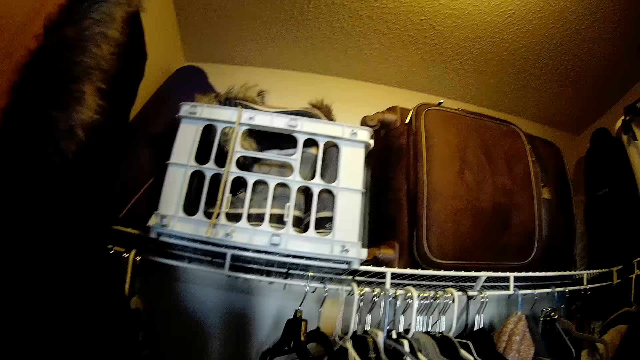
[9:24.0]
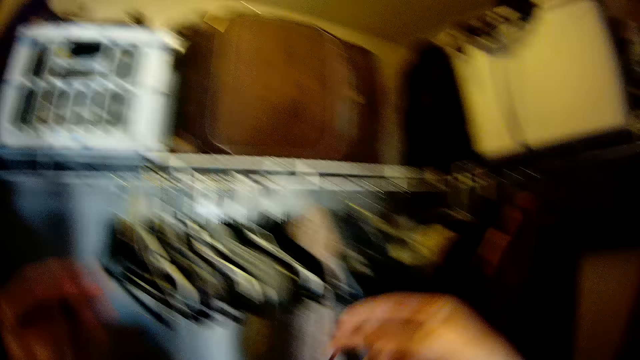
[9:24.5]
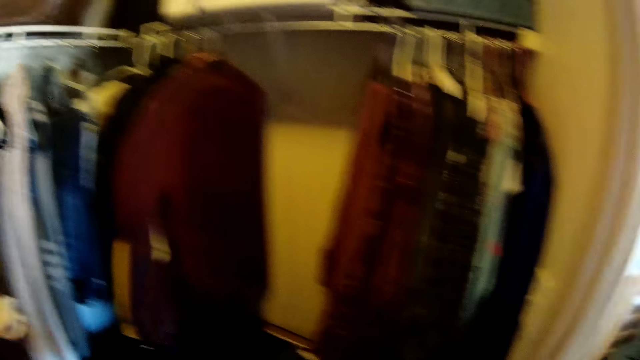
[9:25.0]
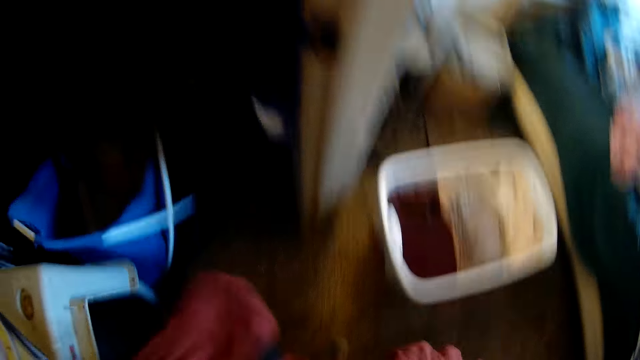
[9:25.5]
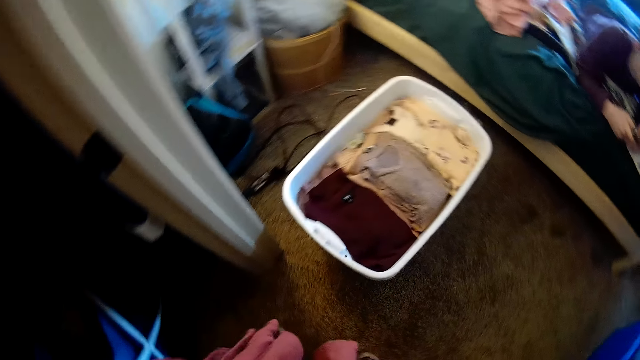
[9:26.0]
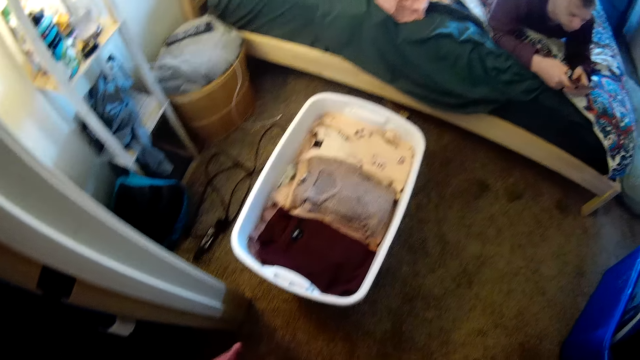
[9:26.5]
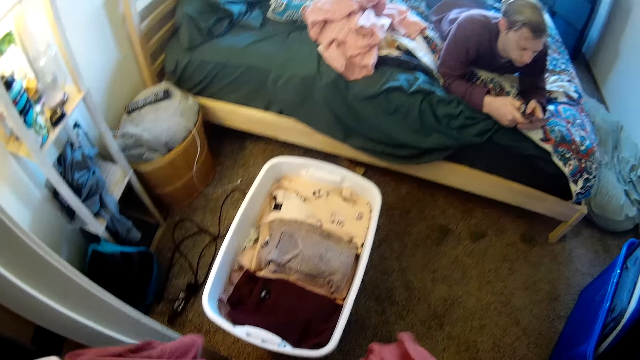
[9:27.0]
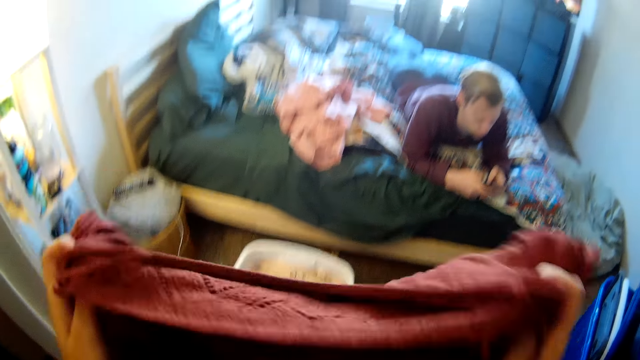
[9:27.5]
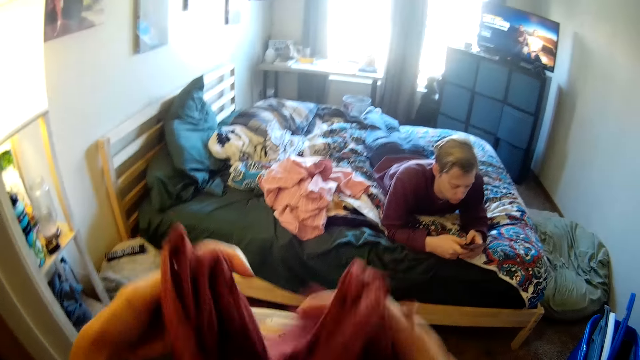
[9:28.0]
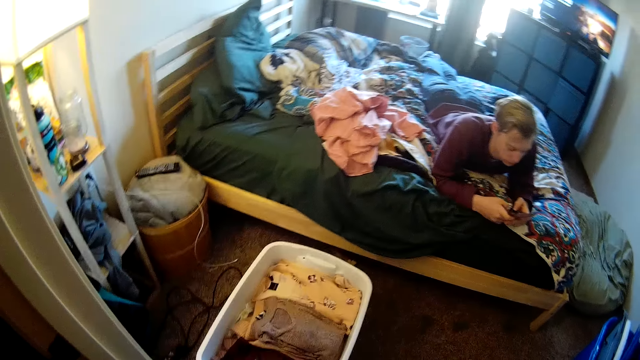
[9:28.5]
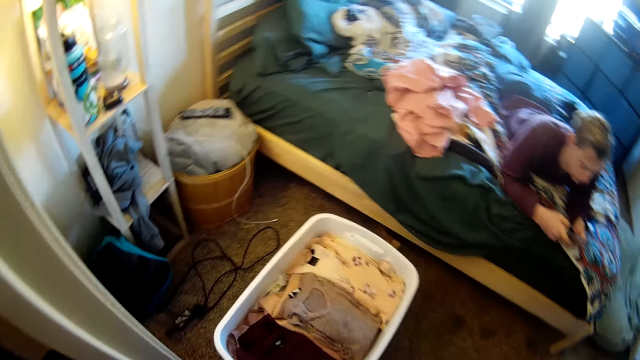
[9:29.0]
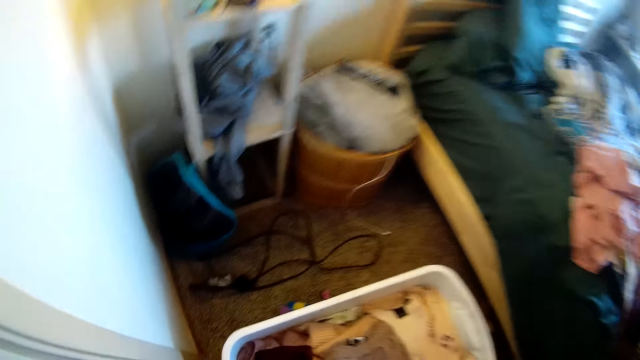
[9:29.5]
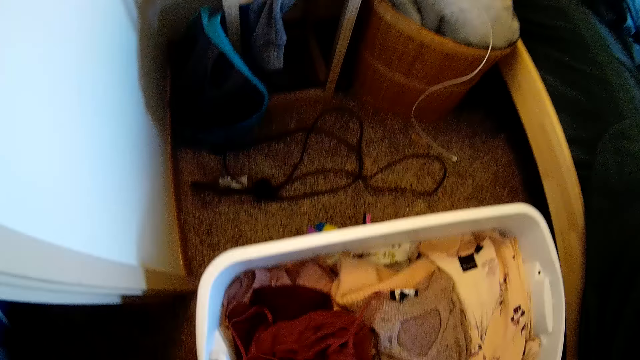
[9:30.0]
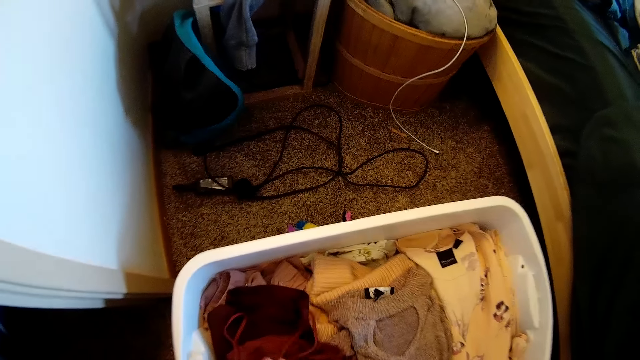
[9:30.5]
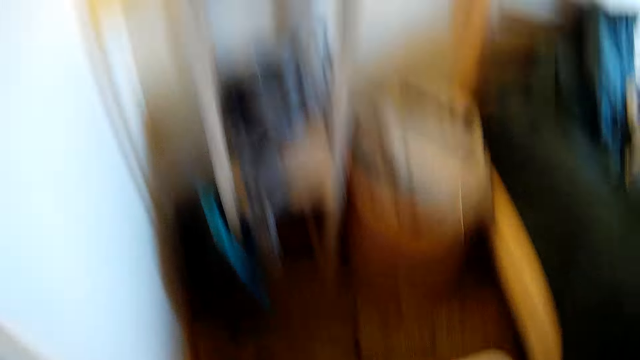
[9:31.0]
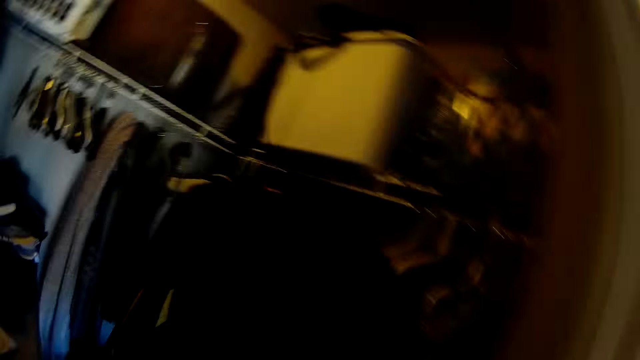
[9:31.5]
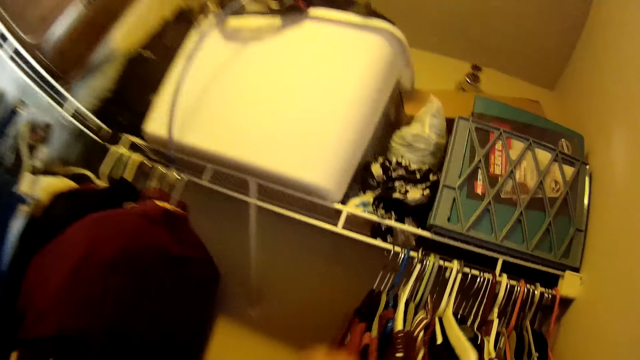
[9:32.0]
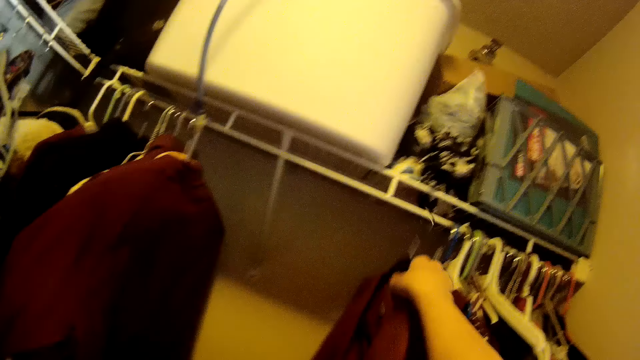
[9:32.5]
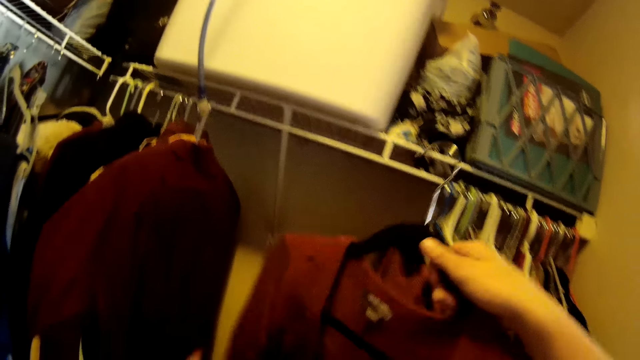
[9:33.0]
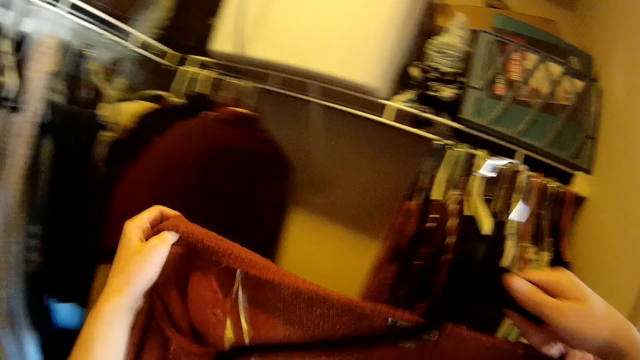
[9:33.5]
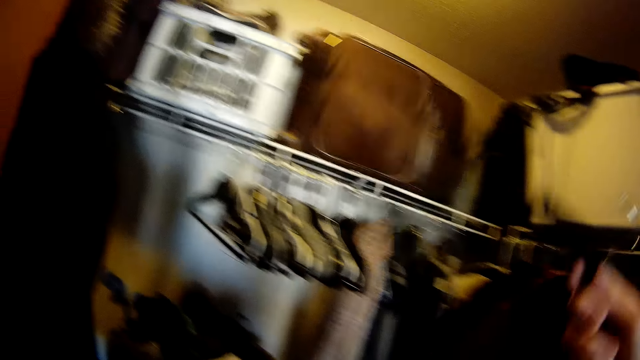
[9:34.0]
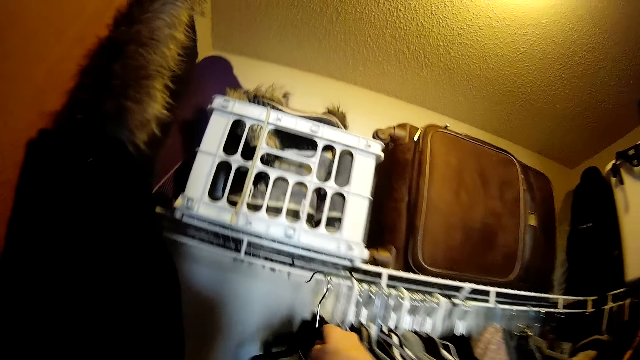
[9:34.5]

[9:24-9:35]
The camera wearer puts the cloth hanger on a shelf. They hold the cloth with both hands. They fold the cloth with both hands. A man uses the phone. The camera wearer puts the cloth in a white clothes bin. They stare around. They pick the cloth in a hanger from the shelf. They remove the cloth from the hanger with hands.

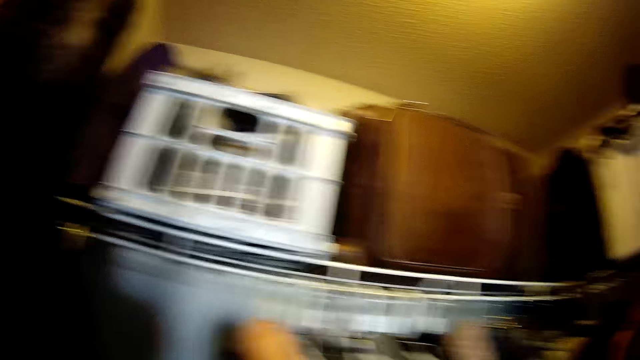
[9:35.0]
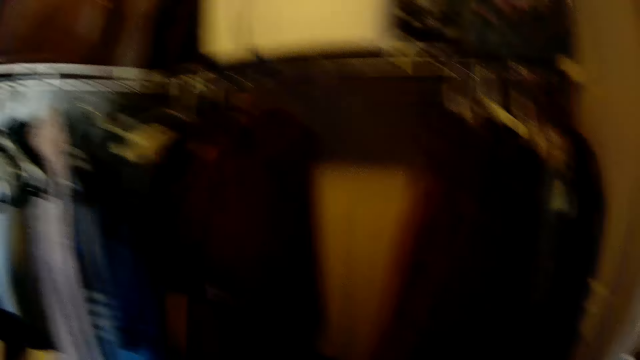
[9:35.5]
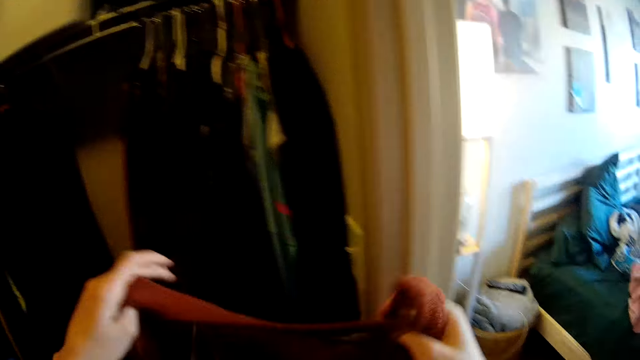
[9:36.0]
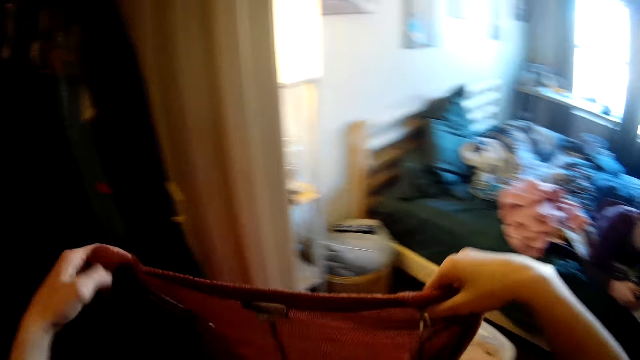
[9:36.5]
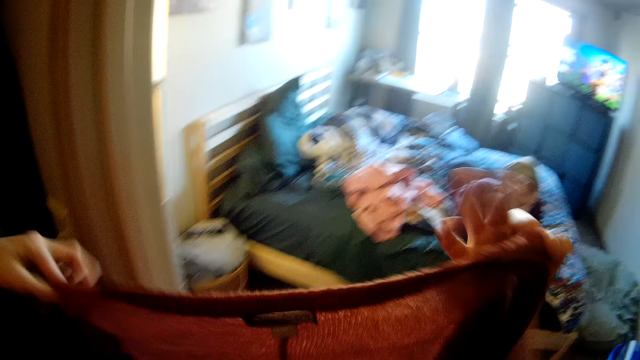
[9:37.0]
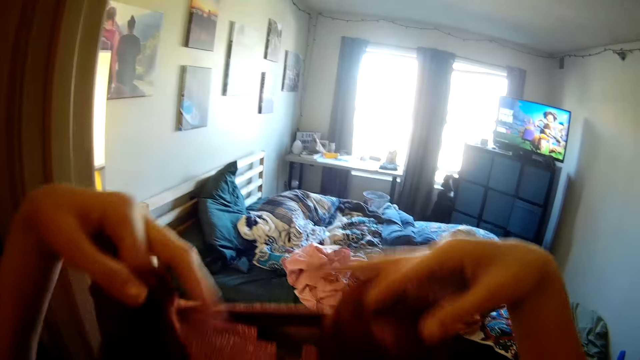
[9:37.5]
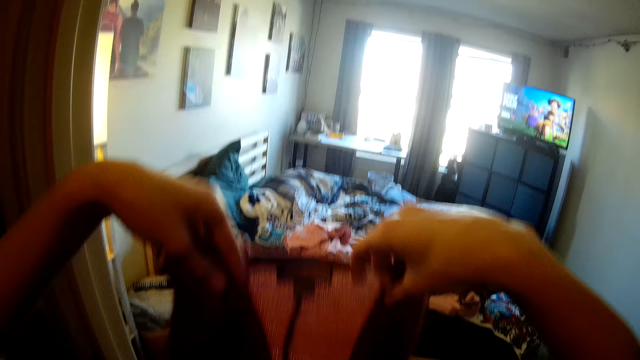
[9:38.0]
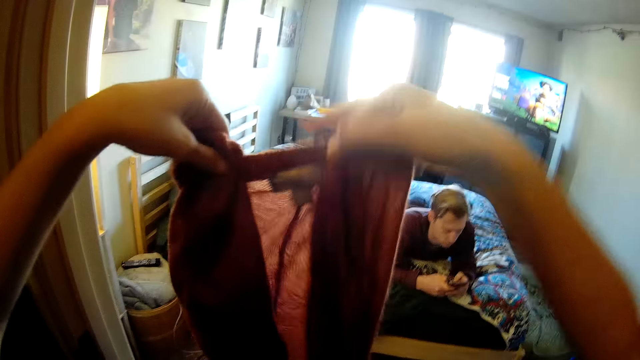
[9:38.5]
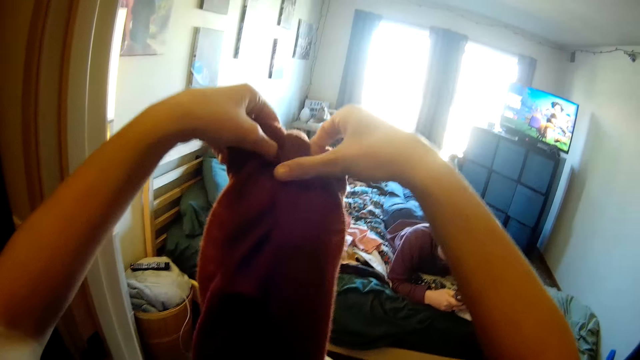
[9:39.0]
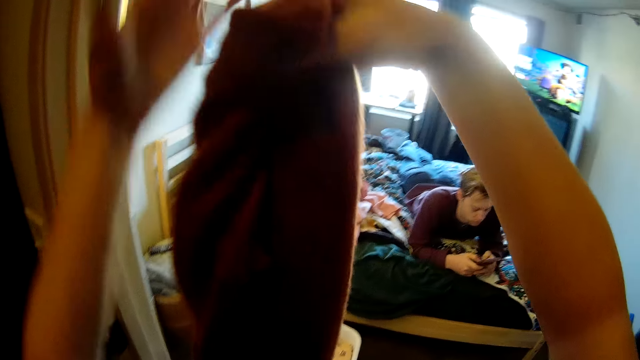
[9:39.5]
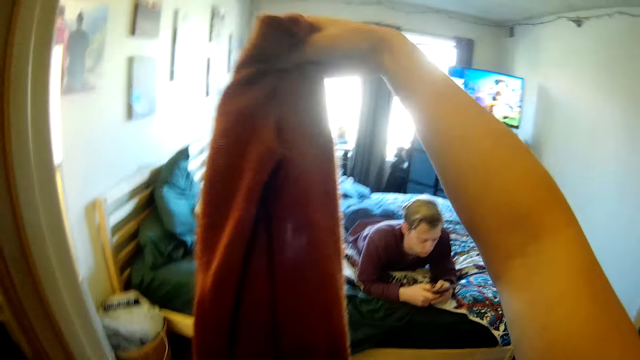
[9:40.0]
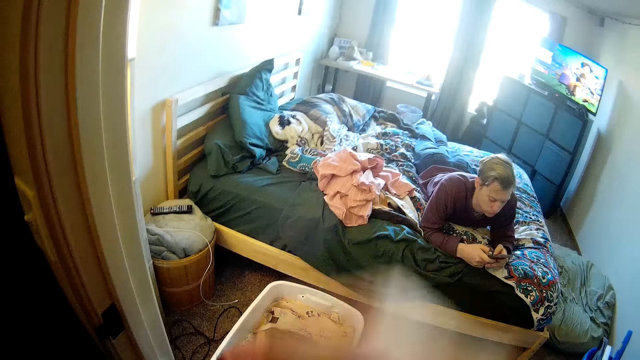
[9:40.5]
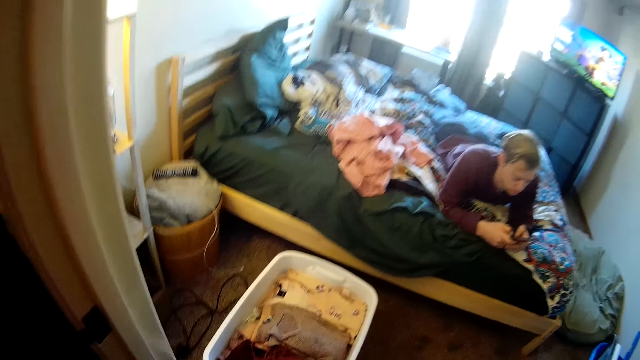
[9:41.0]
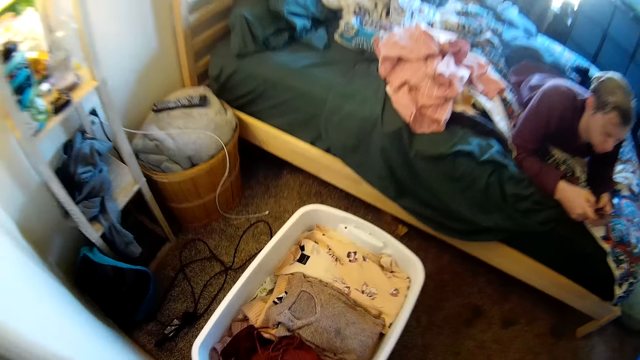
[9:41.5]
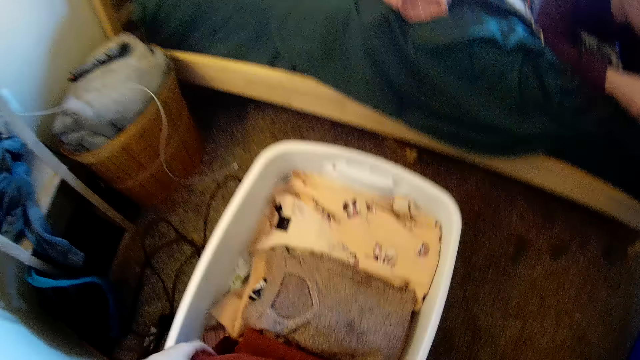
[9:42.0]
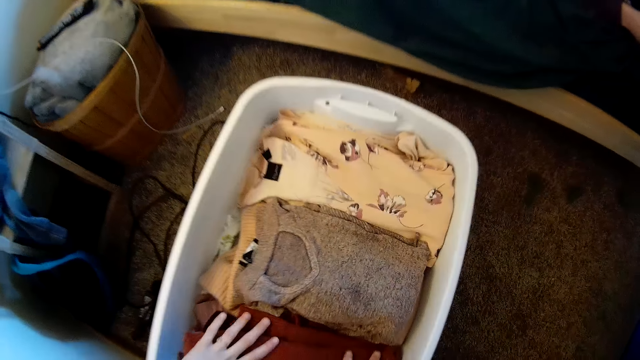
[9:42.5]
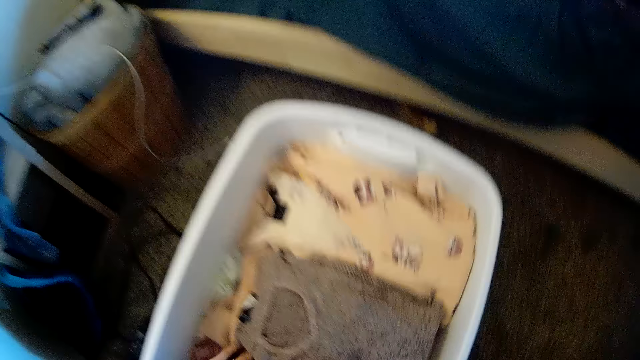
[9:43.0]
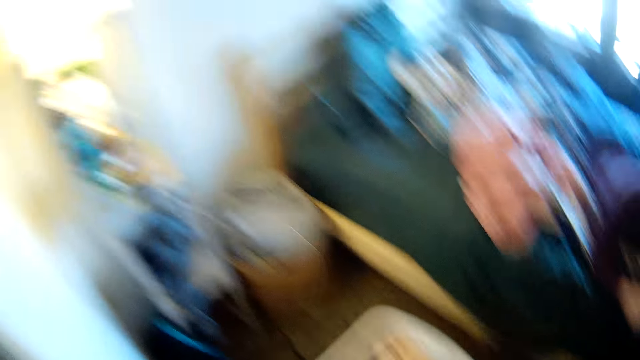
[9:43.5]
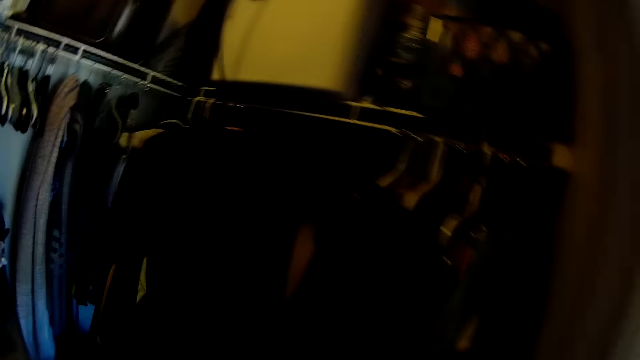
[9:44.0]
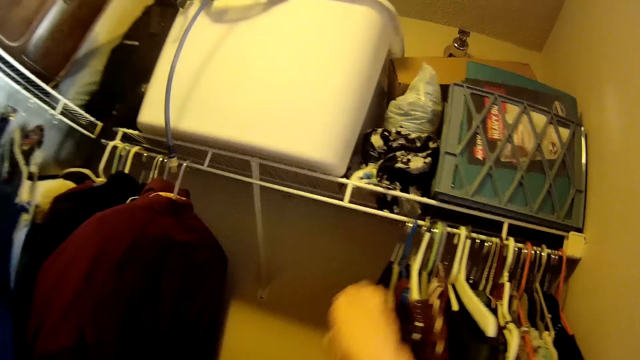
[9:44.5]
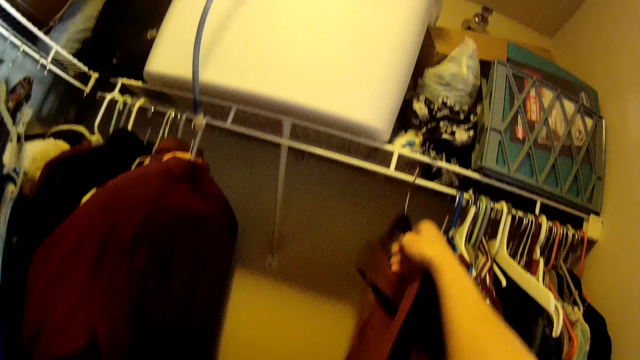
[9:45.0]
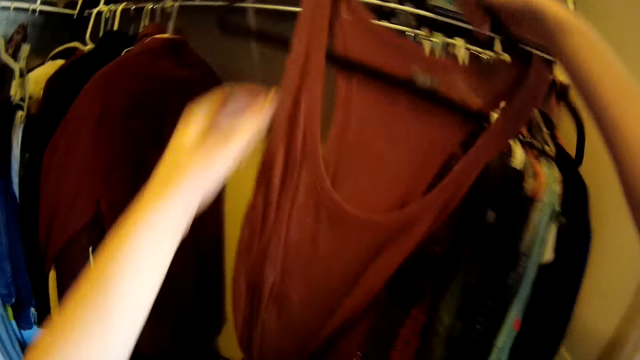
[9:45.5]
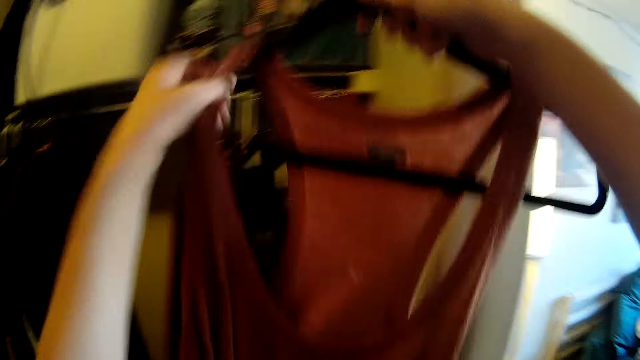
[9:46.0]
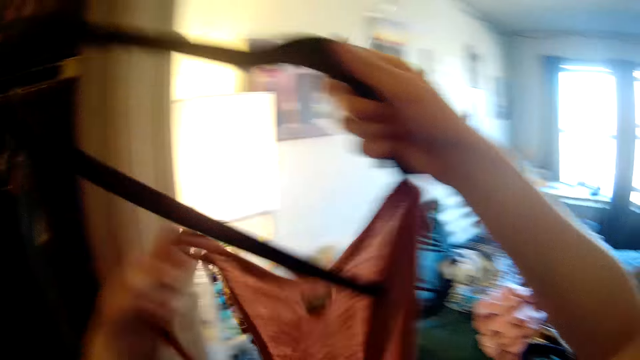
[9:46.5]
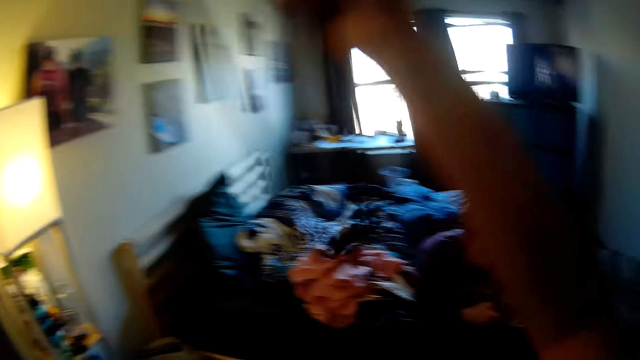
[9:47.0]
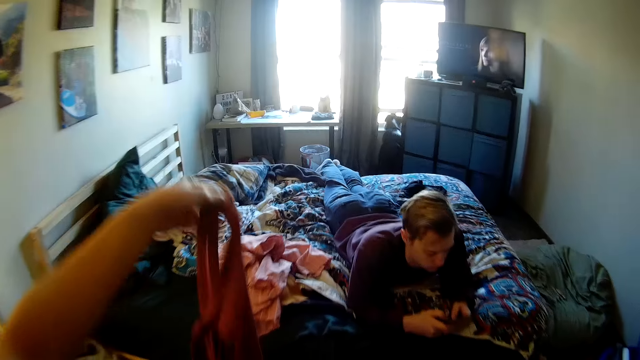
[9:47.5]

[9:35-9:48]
The camera wearer puts the cloth hanger on a shelf. They stare around. They hold the cloth with both hands. A man uses the phone. The camera wearer folds the cloth with both hands. They put the cloth in a white clothes bin. They stare around. They pick the cloth in a hanger from the shelf. They remove the cloth from the hanger with hands.
